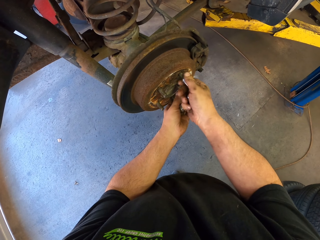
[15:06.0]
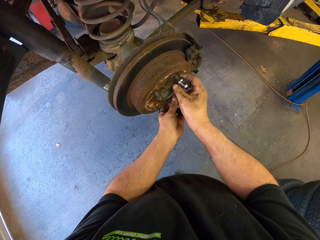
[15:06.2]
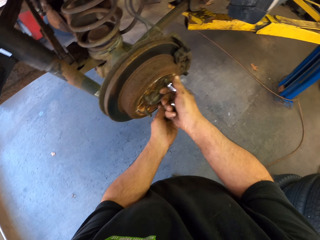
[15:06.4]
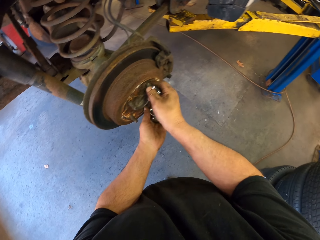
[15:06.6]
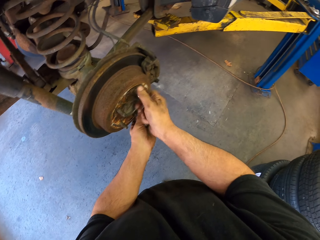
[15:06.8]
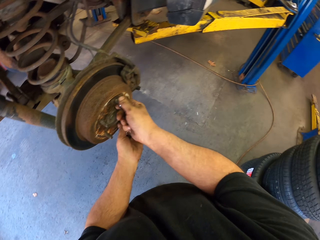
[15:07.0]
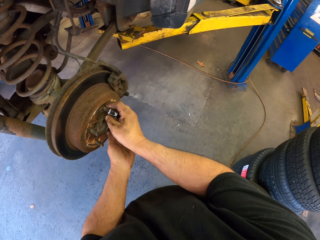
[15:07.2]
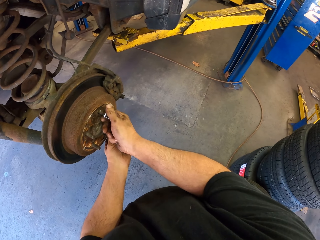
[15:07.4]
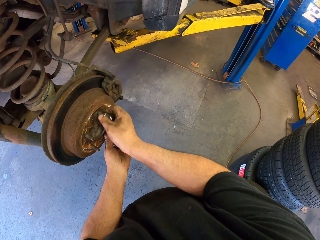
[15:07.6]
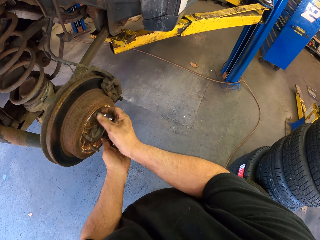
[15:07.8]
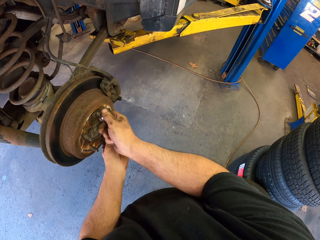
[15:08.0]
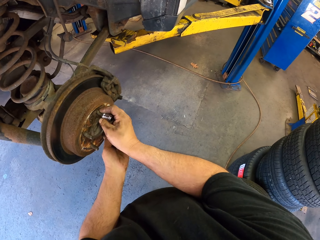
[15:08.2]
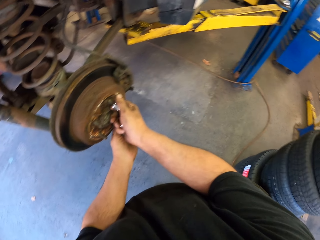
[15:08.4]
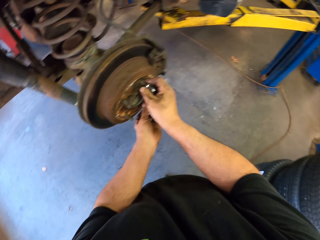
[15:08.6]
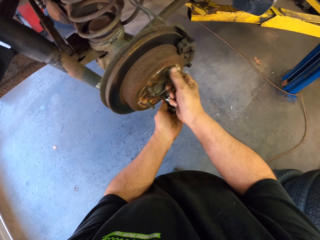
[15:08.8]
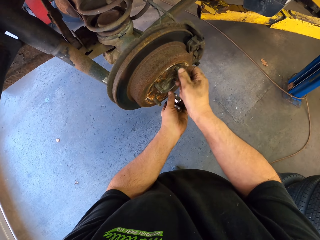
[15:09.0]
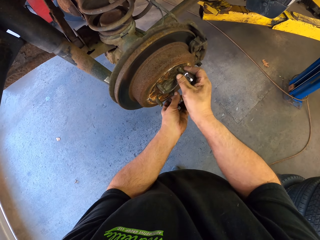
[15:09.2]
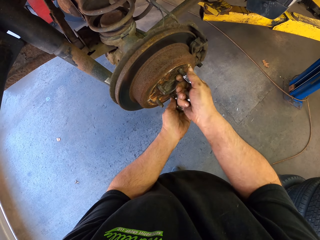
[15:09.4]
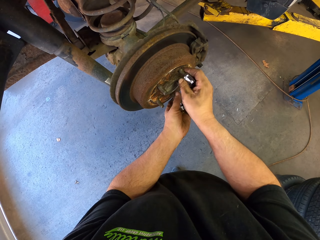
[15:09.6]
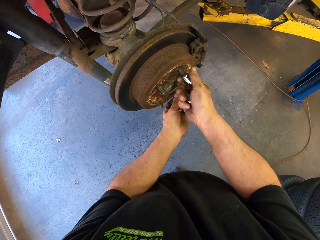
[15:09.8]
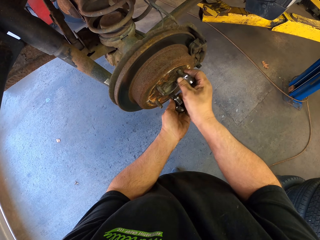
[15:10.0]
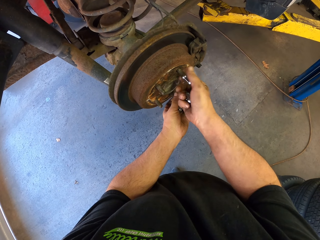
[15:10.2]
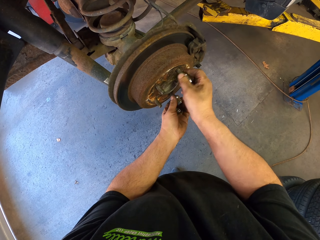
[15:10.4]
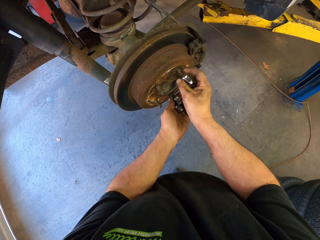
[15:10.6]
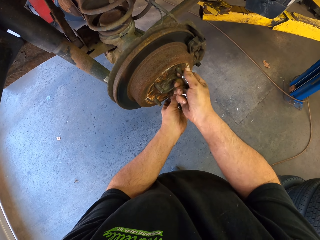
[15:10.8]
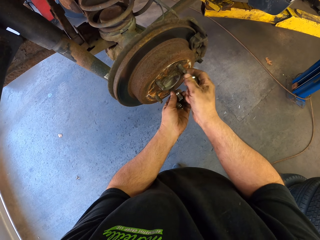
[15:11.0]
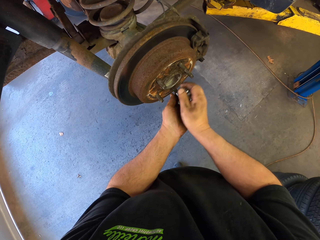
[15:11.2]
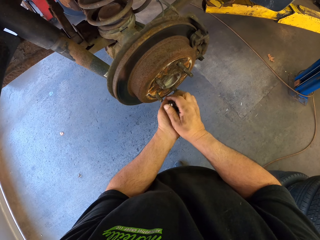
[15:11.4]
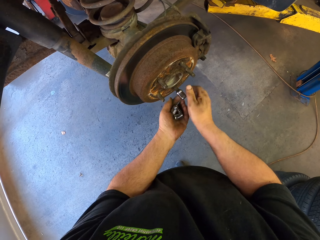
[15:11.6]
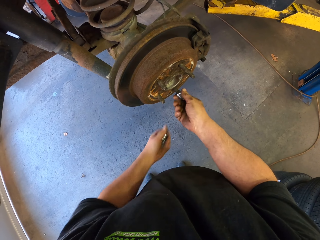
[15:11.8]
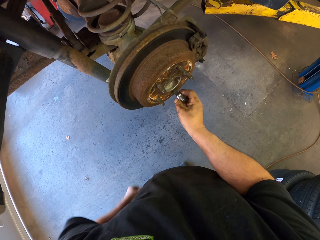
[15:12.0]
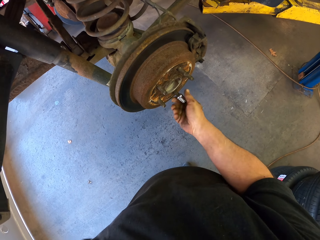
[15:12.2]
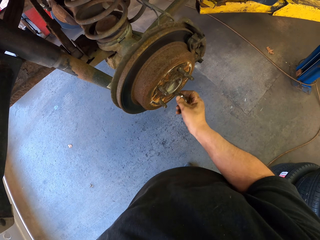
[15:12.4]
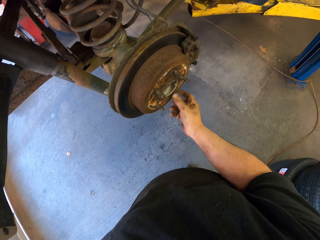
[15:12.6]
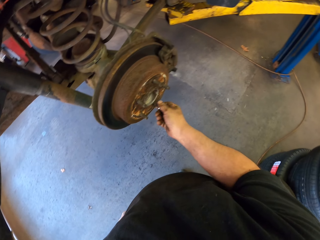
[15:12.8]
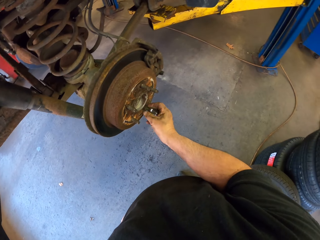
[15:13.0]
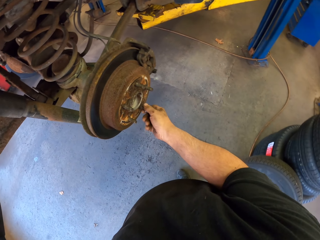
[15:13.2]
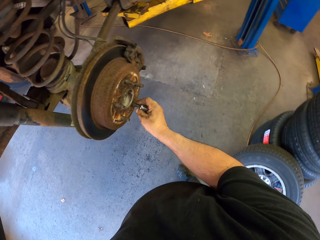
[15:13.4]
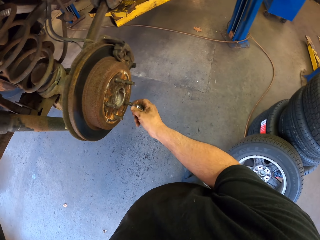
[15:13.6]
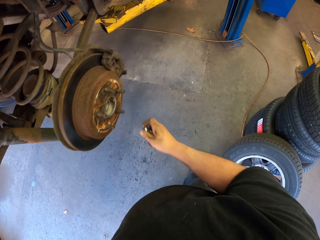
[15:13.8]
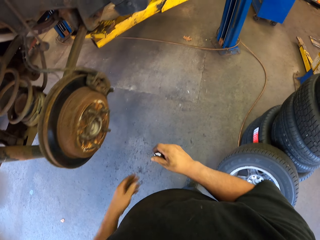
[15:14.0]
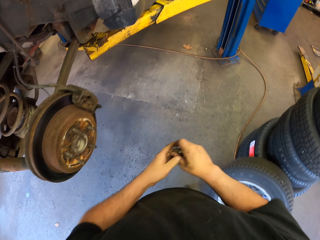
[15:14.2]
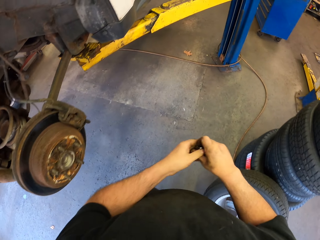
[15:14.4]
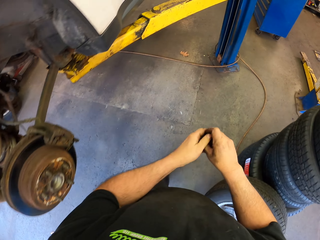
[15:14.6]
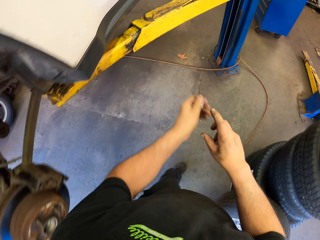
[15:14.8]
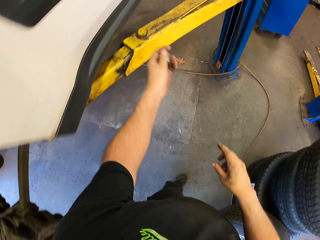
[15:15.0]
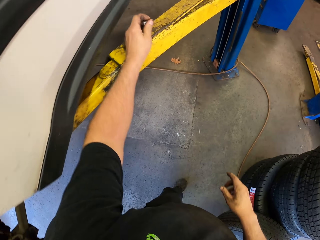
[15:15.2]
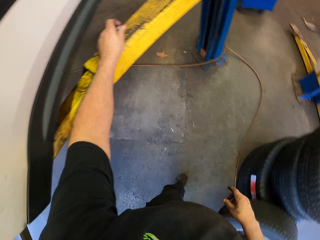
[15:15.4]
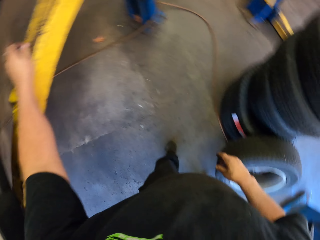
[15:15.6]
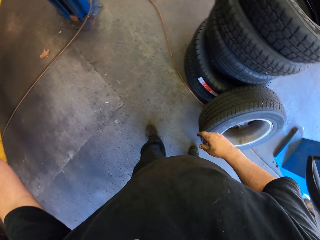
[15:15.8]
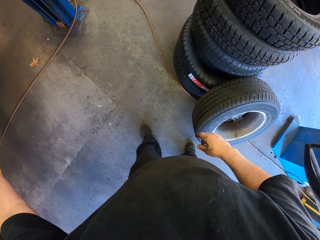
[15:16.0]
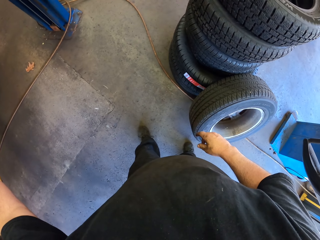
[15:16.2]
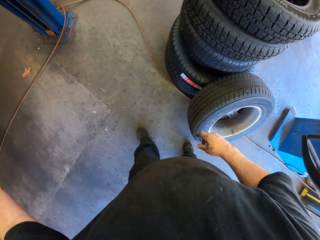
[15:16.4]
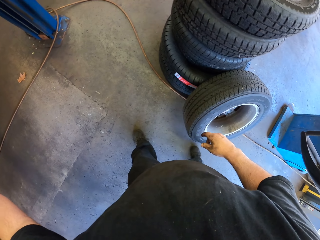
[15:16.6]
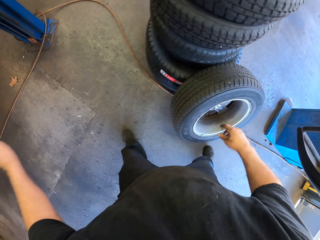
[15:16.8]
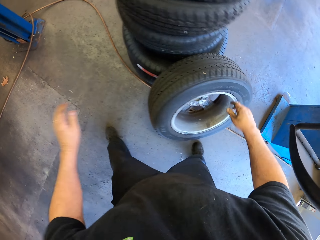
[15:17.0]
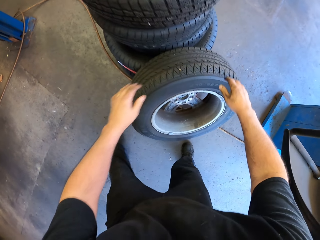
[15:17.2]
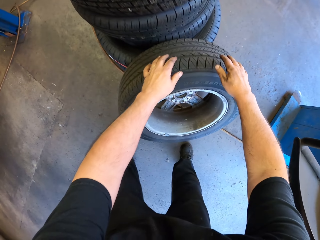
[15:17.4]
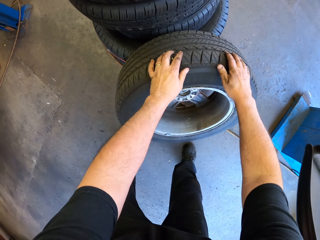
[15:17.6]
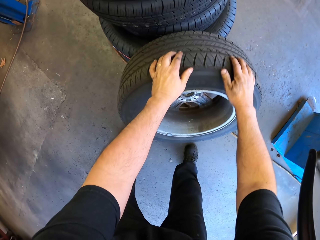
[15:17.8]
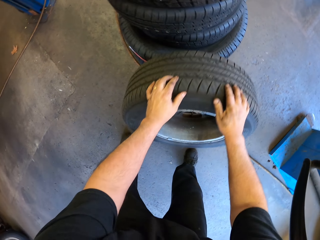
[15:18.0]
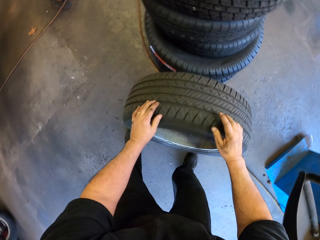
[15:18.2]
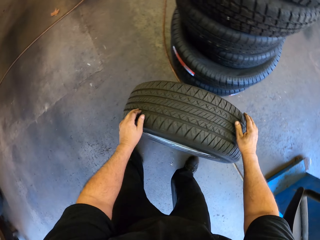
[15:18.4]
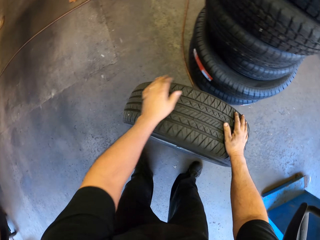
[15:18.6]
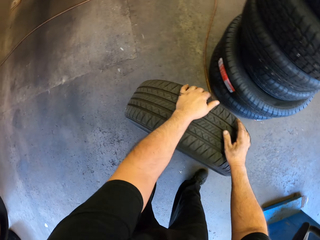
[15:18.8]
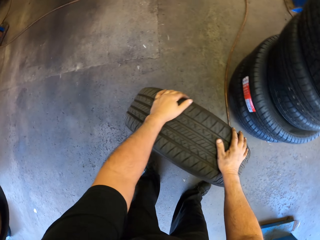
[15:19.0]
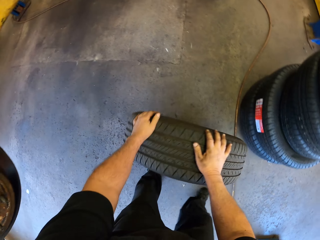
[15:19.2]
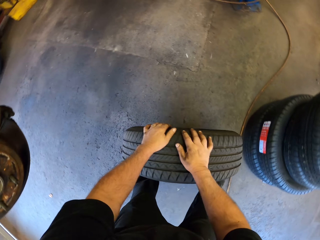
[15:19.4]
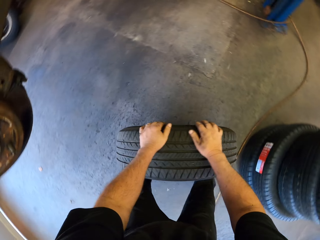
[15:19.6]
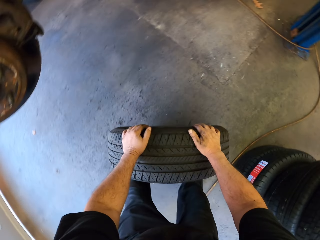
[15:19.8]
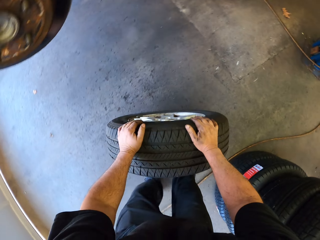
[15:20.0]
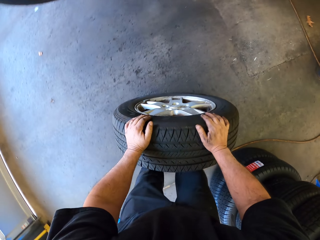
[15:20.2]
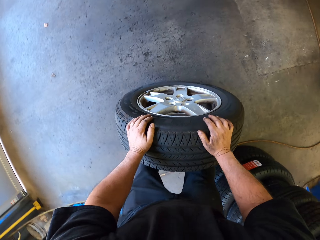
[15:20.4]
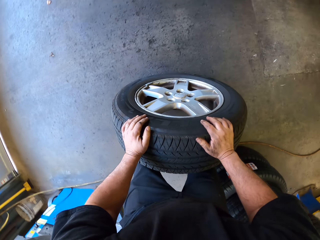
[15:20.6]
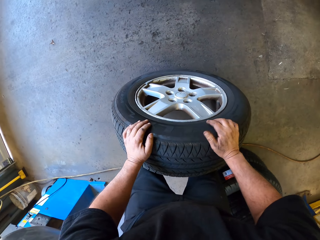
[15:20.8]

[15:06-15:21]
The camera wearer removes a wheel lug nut from a bolt. He turns right. He places the wheel lug nuts on a steel lifter. He pulls a tire. He moves the tire with his hands.

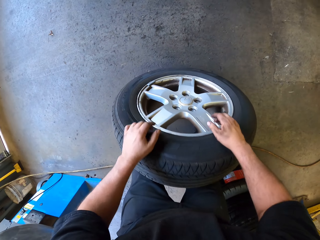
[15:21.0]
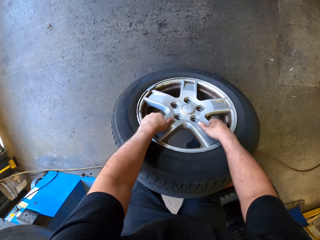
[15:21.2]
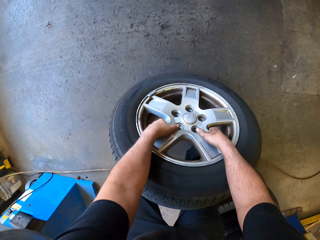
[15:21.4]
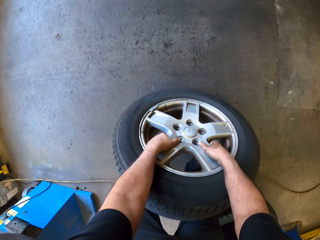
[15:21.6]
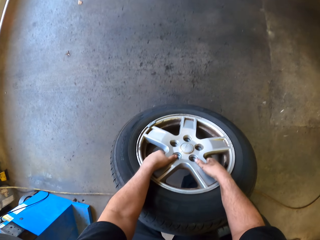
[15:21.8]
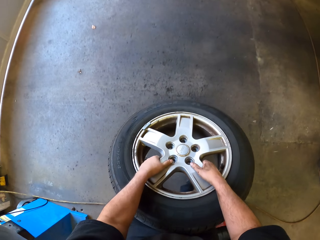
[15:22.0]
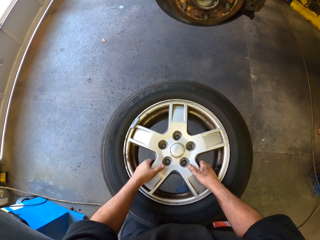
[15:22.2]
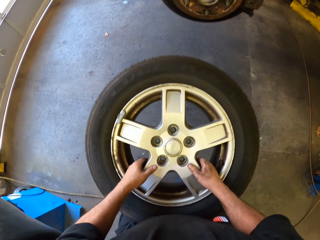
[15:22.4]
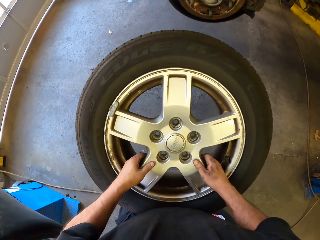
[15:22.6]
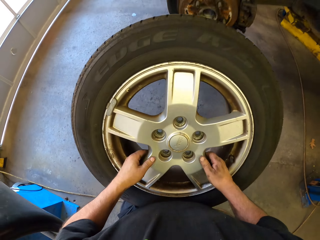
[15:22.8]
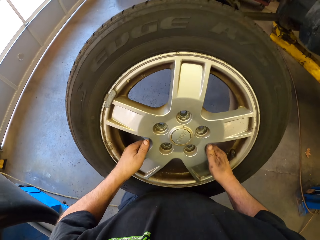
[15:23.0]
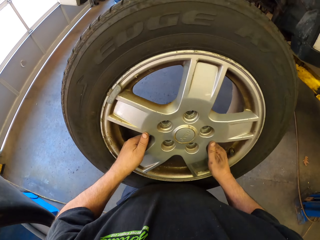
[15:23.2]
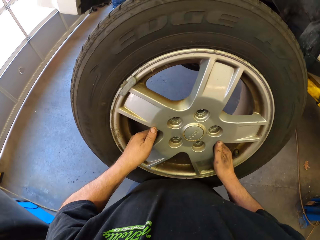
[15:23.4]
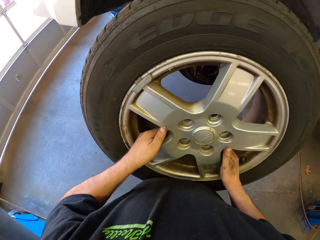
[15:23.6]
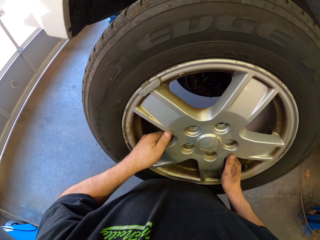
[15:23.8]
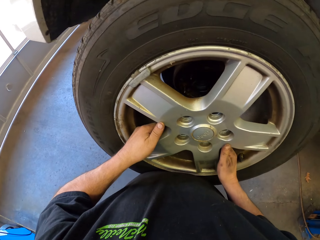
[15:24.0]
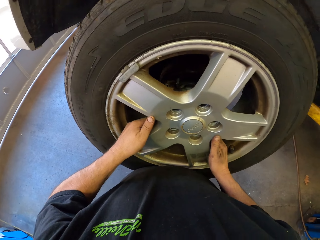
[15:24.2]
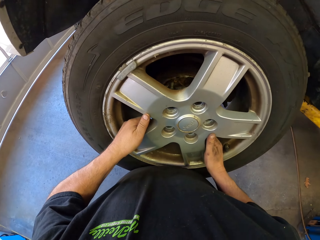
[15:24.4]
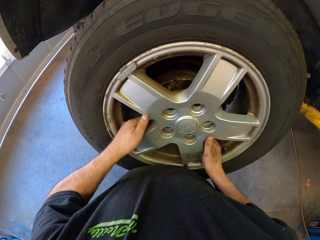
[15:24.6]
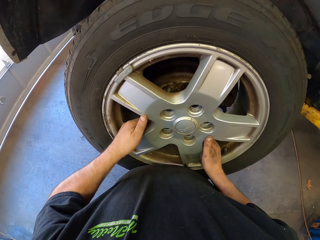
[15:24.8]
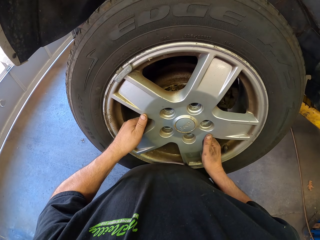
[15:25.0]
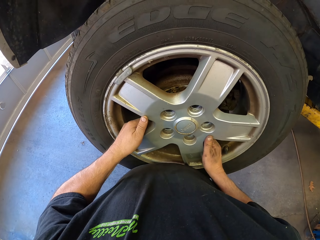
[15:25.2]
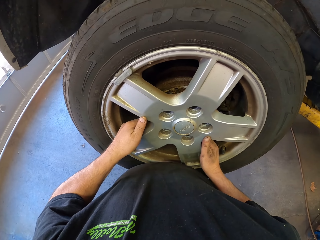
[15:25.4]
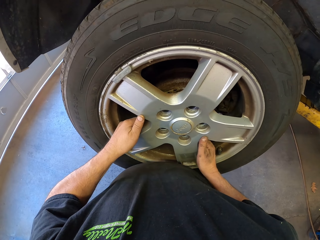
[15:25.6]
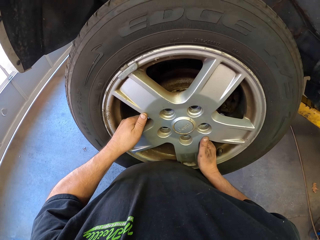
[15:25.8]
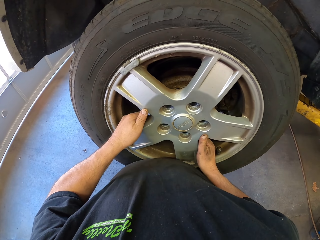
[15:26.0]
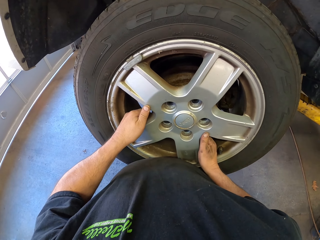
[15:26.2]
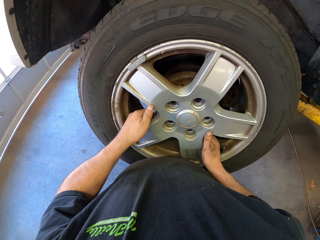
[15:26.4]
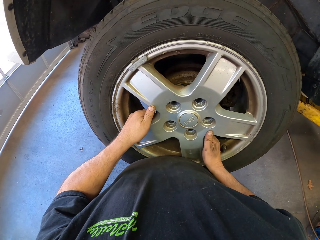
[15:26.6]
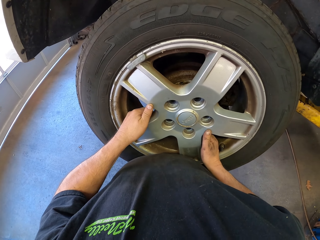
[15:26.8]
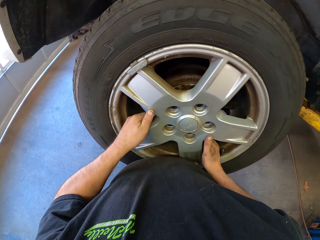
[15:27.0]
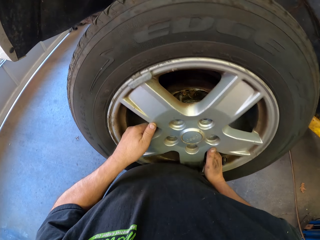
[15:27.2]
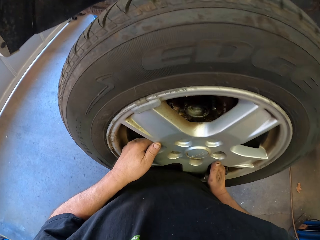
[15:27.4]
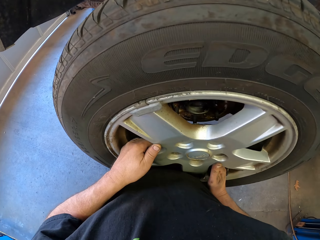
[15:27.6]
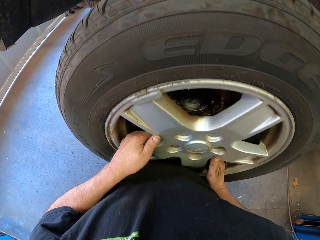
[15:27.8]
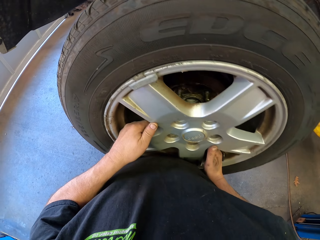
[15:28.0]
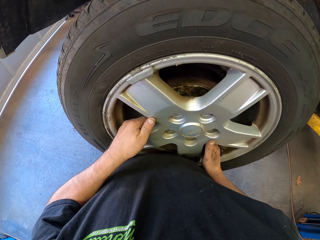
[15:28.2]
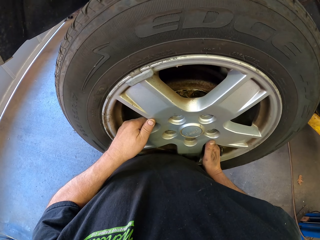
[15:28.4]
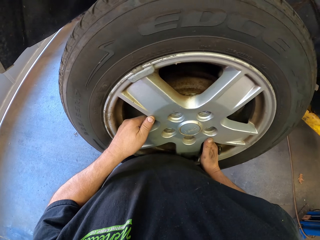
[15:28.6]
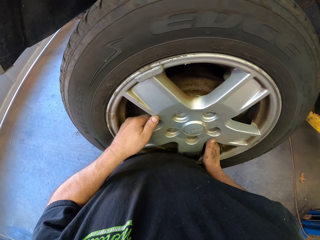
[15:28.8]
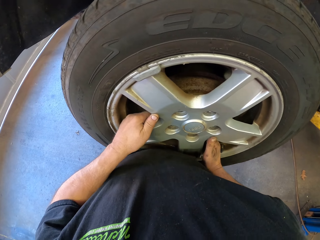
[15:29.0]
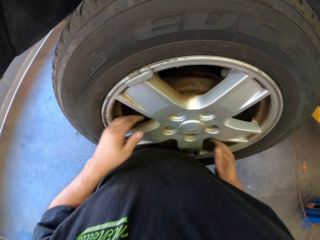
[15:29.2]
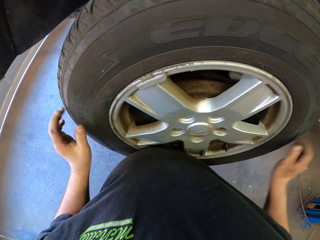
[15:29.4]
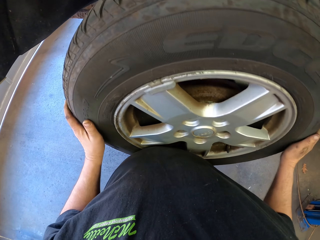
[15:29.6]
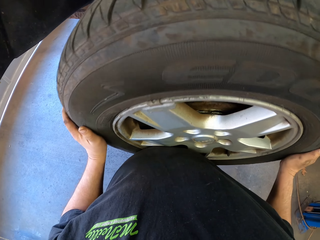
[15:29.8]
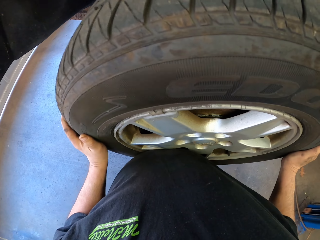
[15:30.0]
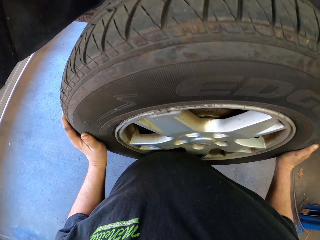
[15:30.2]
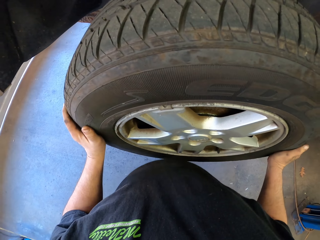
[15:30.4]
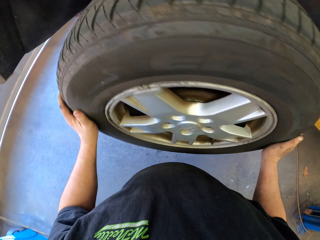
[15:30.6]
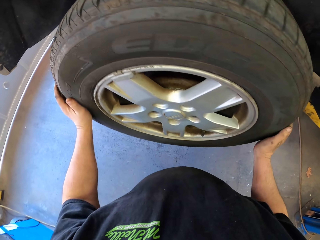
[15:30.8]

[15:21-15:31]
The camera wearer picks up the tire. They put the tire on the wheel area. They fix the tire.
